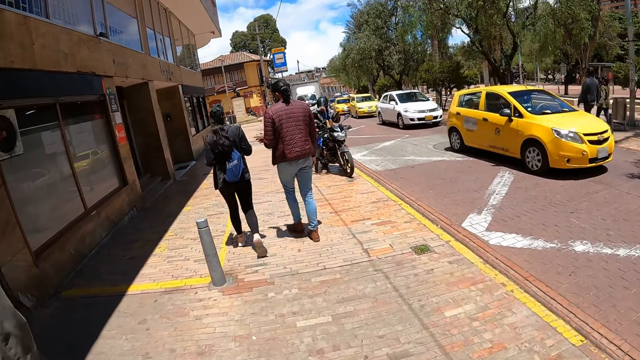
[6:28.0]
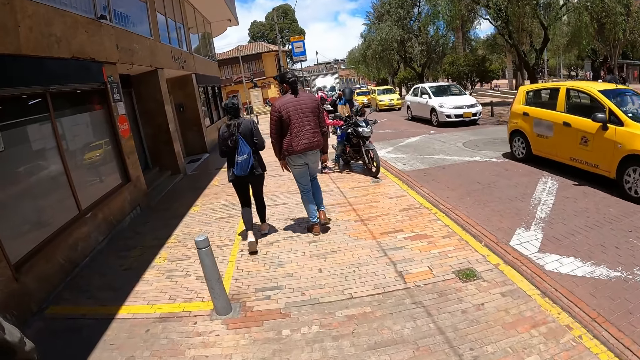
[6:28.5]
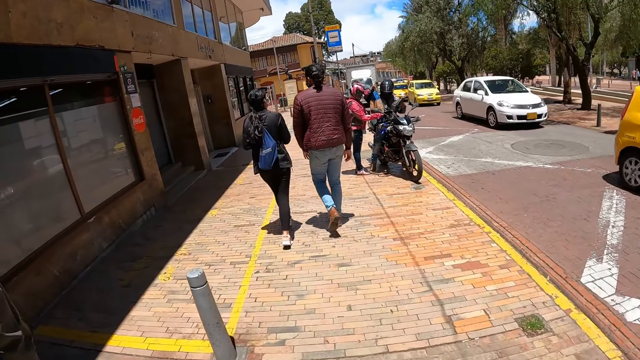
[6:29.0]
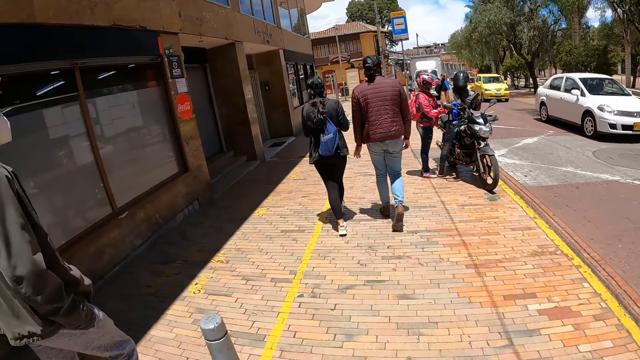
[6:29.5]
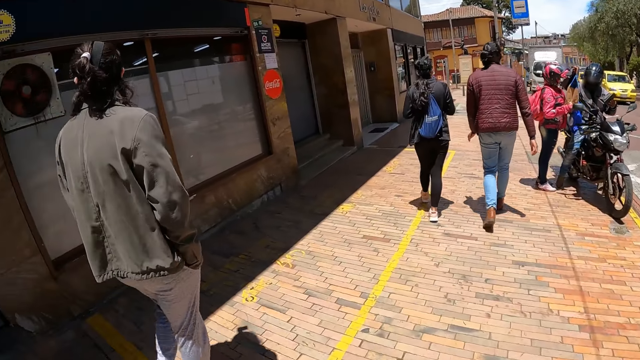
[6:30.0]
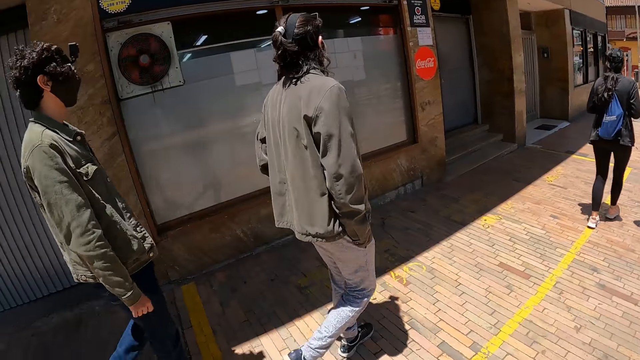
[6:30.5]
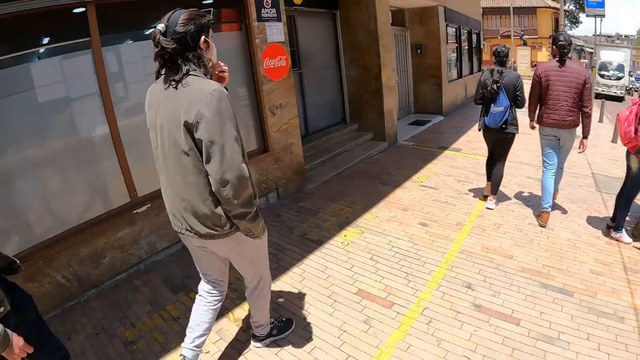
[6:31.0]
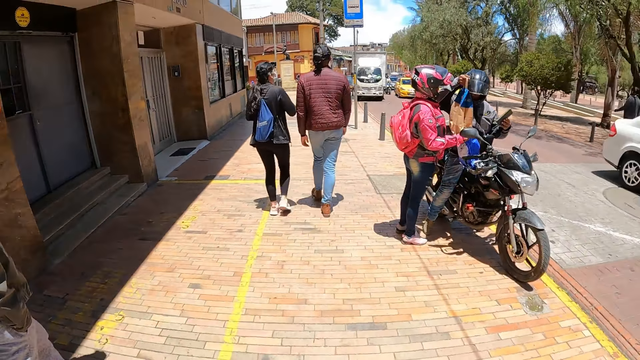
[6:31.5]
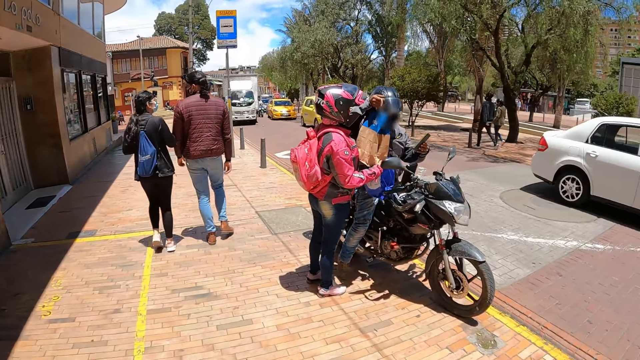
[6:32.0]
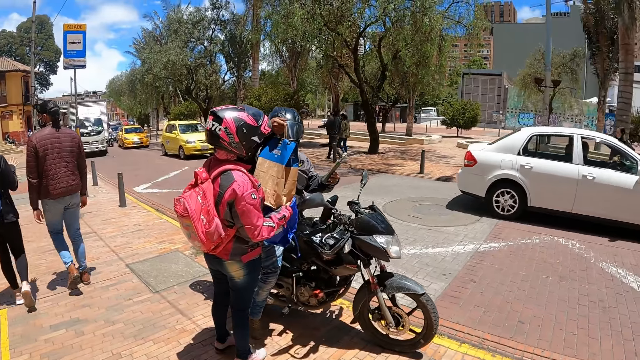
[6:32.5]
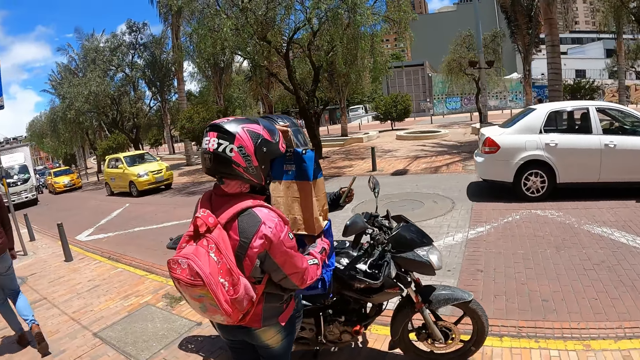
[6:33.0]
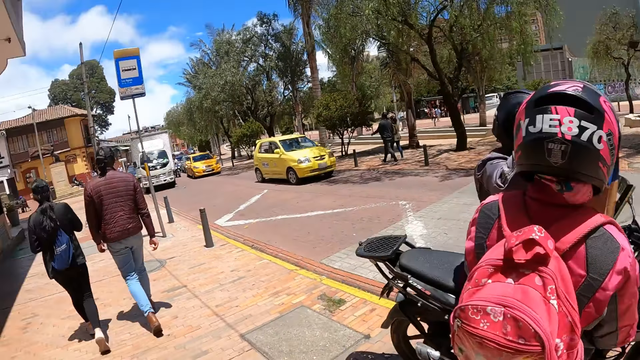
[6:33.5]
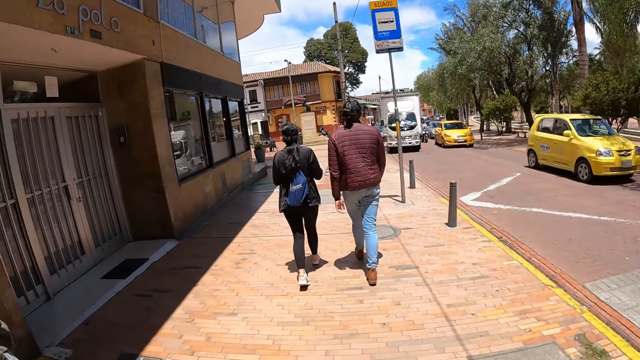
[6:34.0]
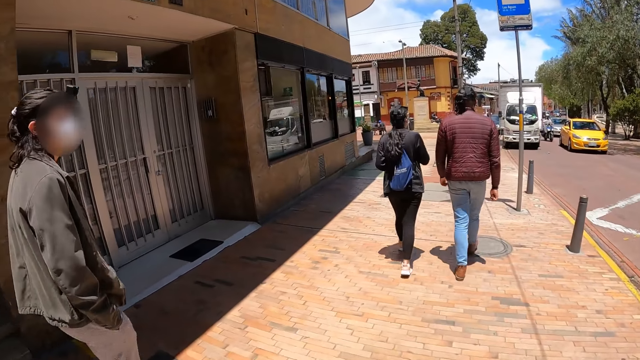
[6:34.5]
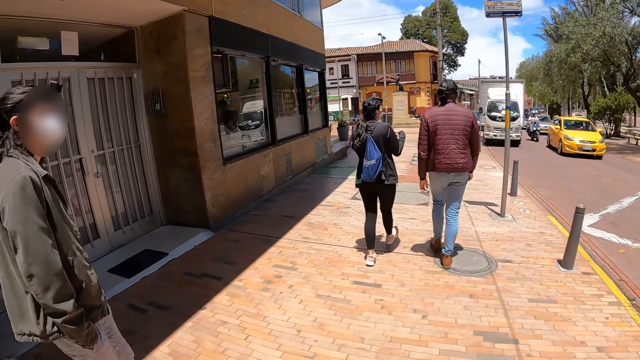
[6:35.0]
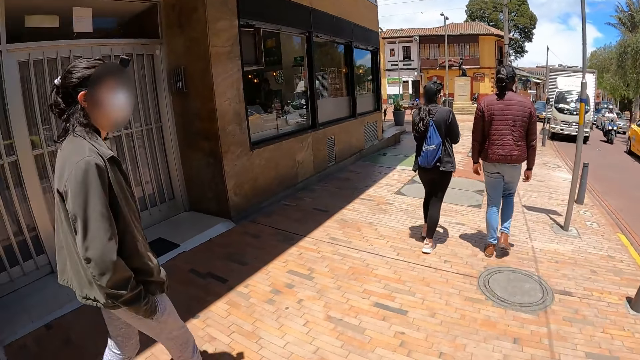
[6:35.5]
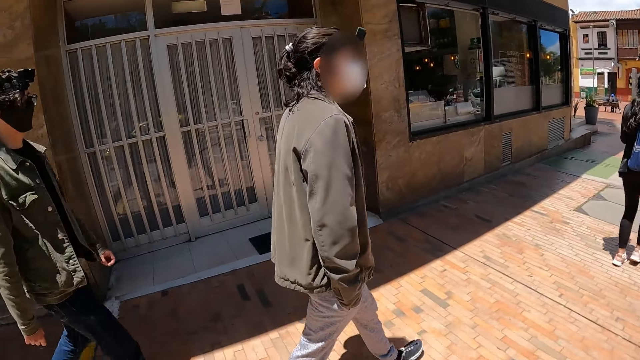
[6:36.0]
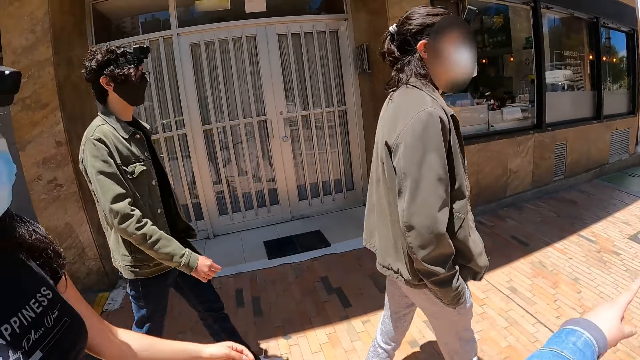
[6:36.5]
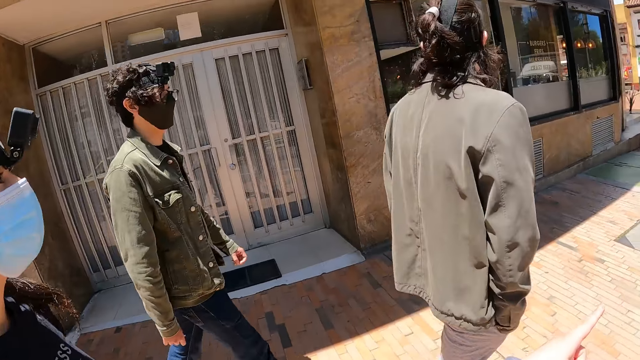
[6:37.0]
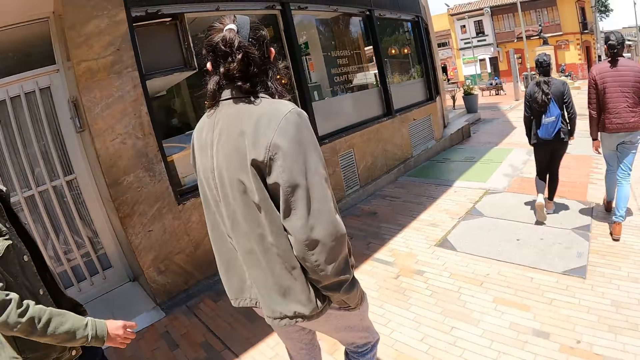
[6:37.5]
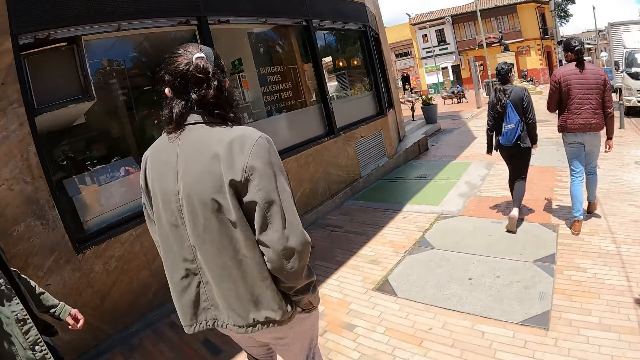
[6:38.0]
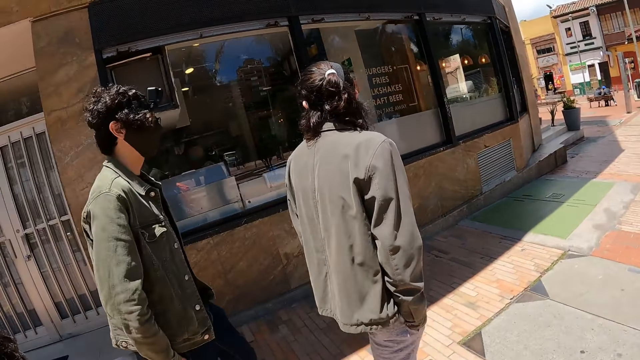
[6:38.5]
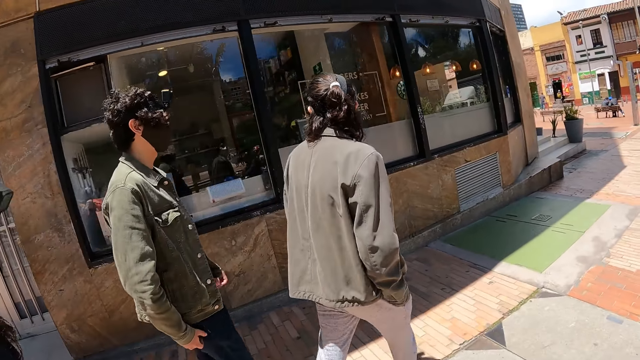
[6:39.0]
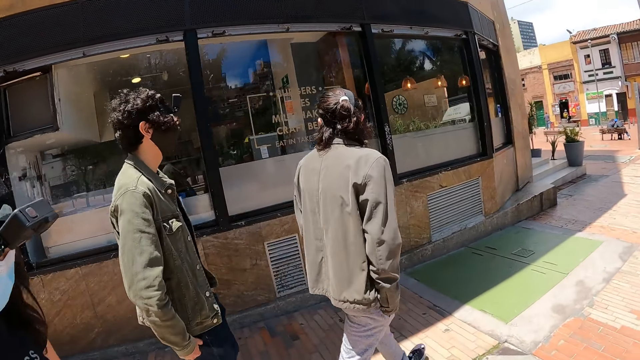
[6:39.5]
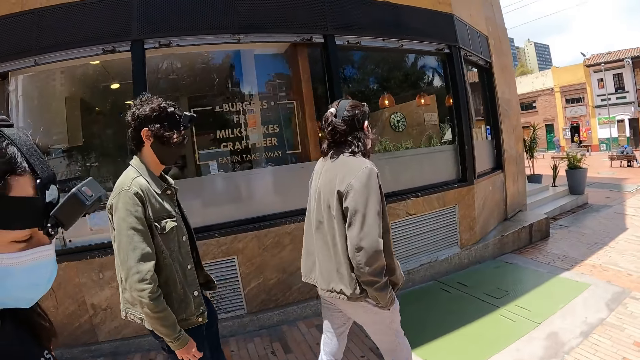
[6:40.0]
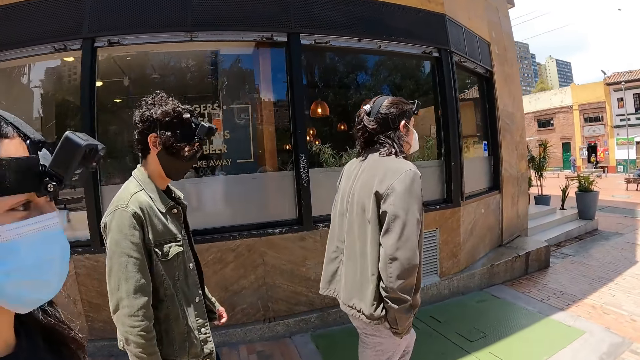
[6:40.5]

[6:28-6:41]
The camera wearer looks around. They look around again.

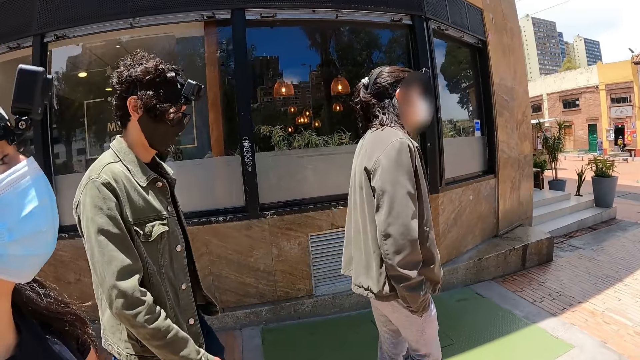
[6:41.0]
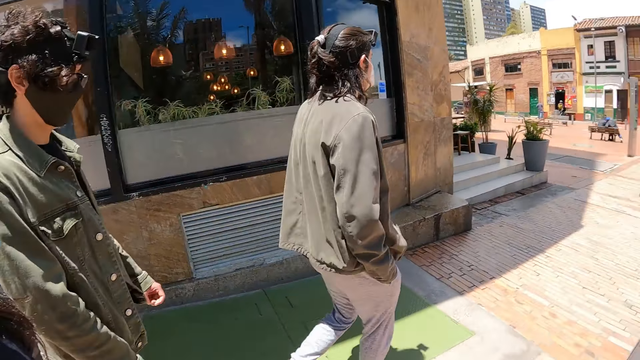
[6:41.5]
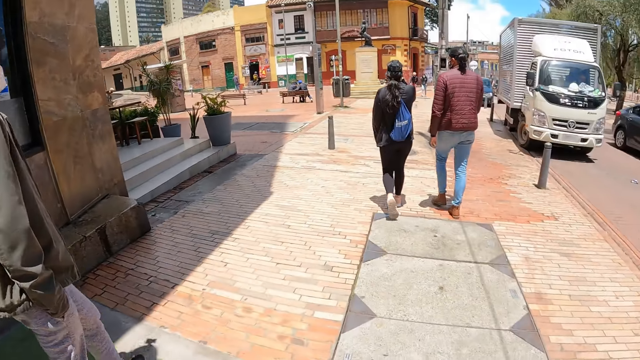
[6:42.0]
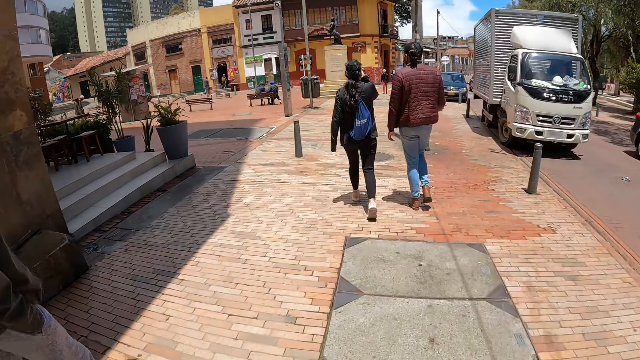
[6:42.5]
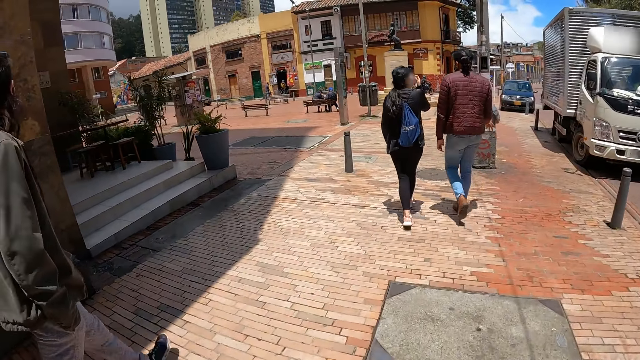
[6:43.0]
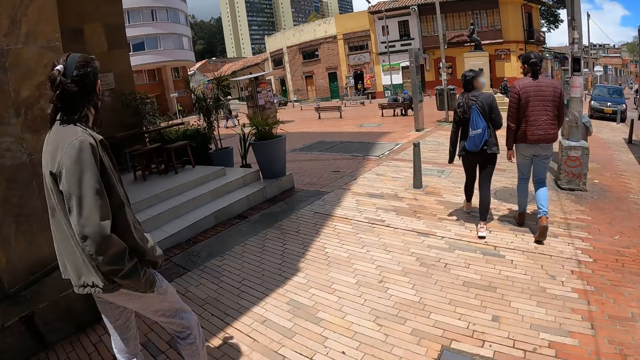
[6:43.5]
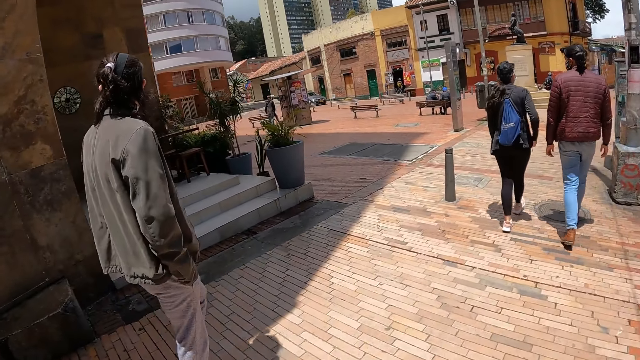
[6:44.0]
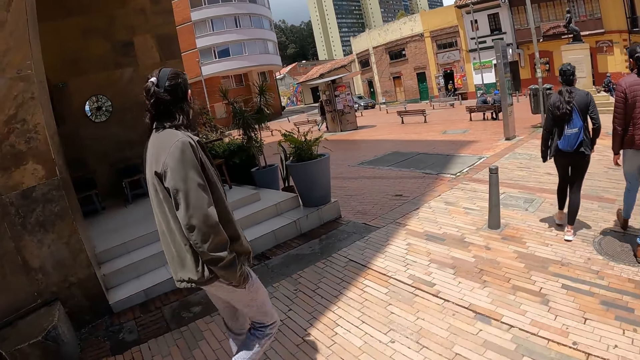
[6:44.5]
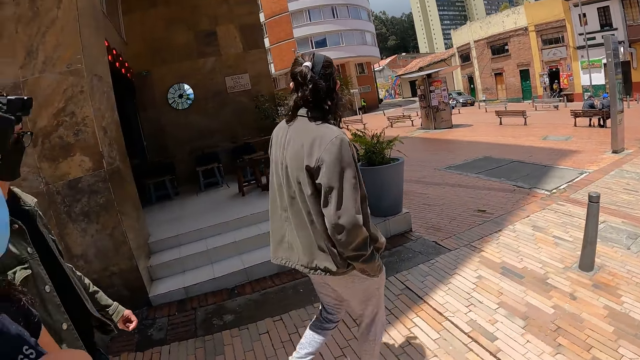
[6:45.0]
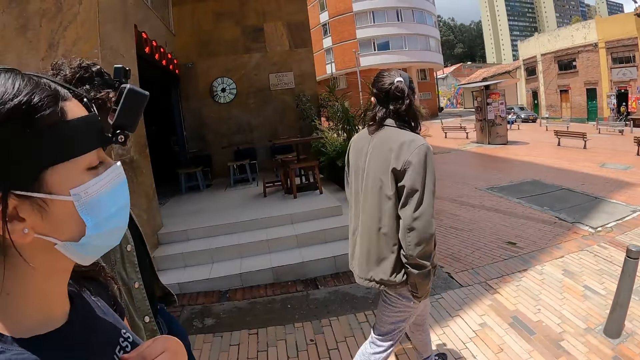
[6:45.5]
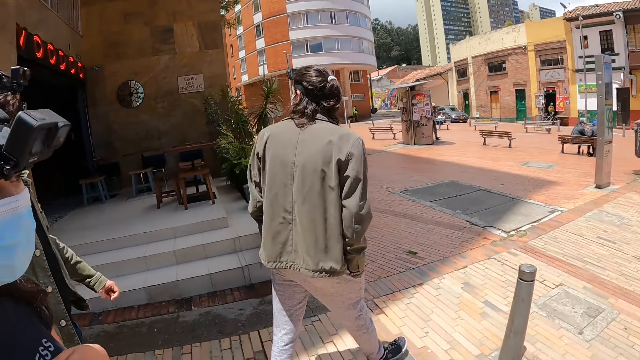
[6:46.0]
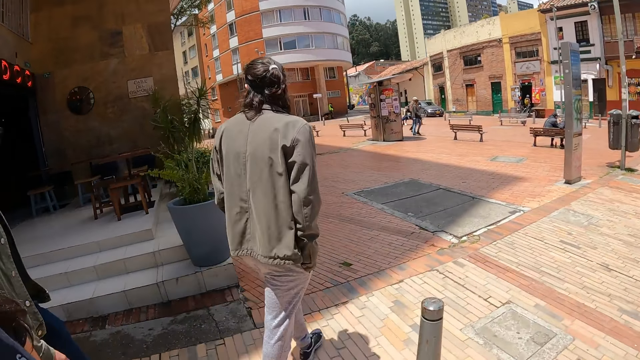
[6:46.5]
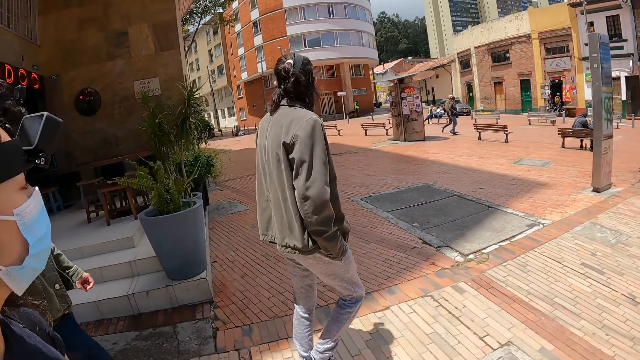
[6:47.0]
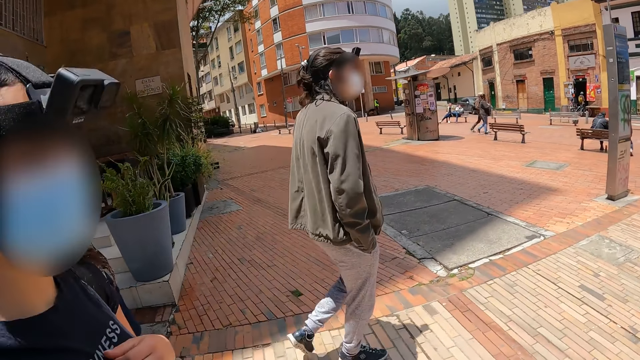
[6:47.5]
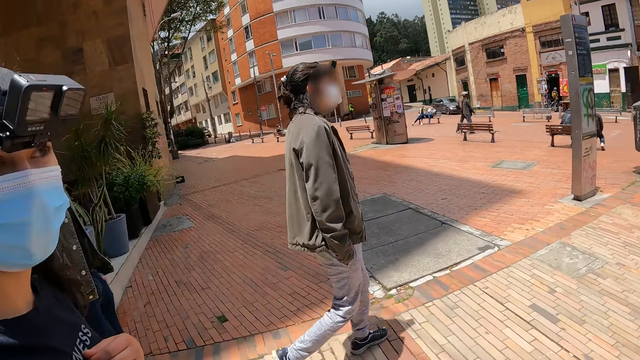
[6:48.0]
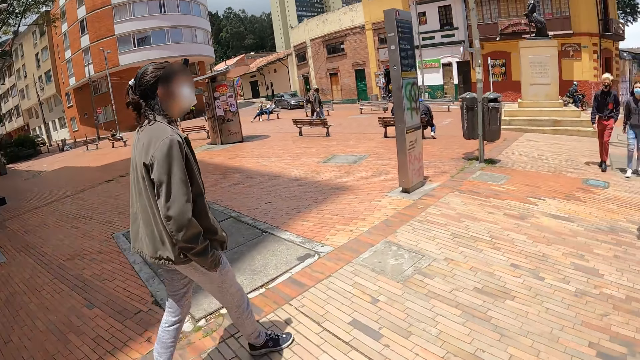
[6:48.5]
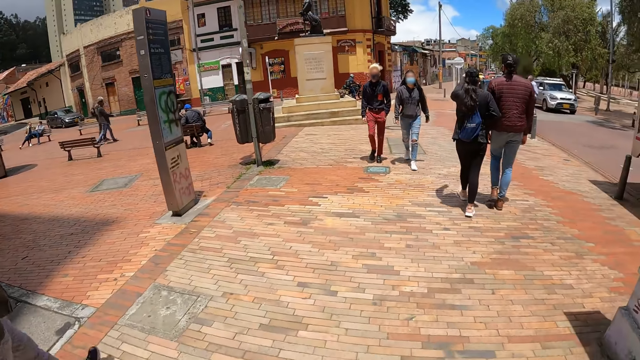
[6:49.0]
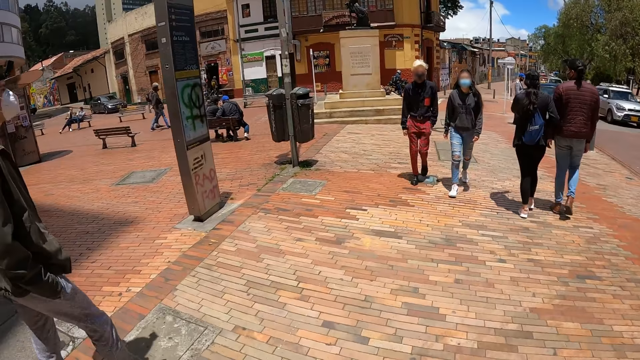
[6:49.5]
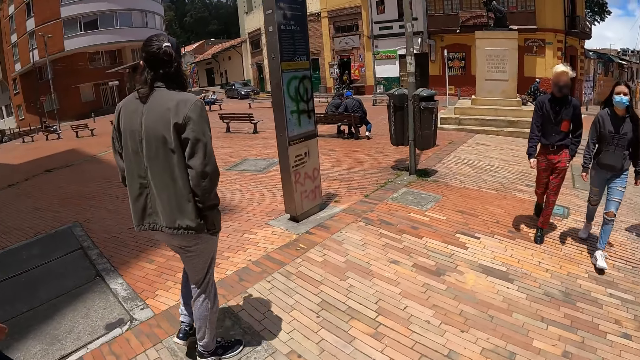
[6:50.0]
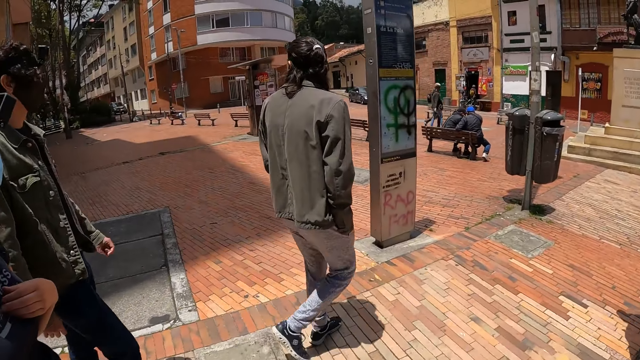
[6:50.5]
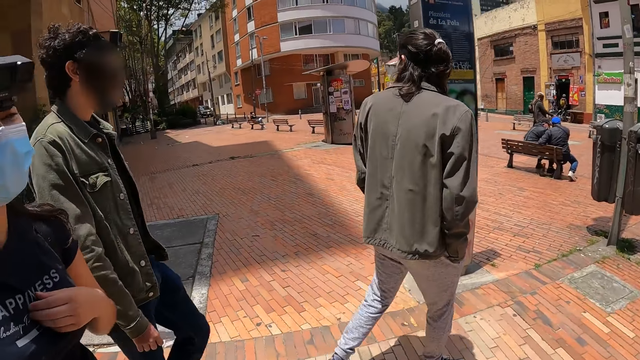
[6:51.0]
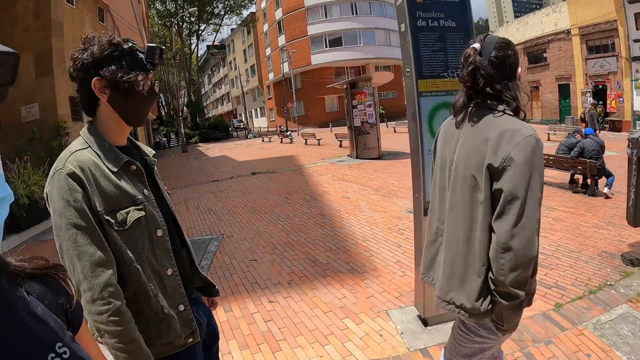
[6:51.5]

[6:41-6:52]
The camera wearer looks around.
